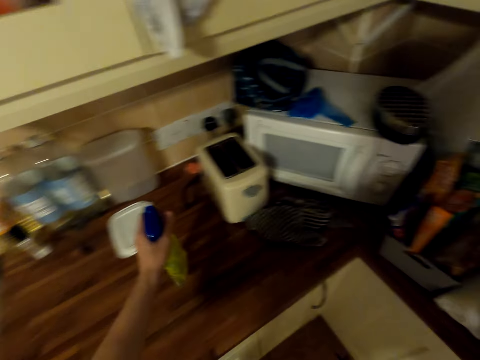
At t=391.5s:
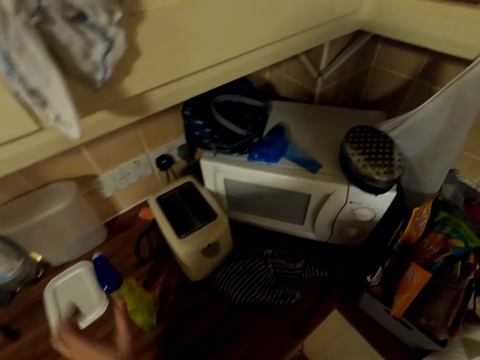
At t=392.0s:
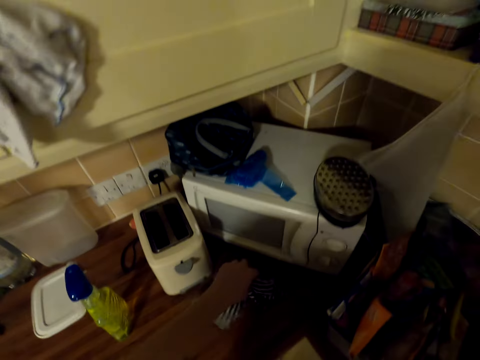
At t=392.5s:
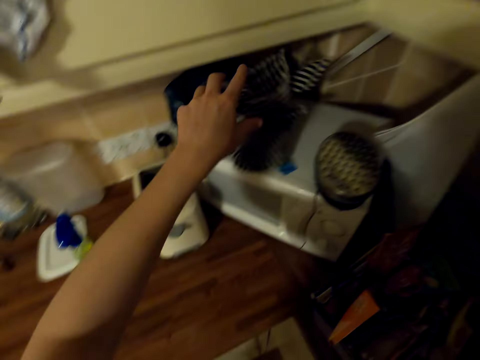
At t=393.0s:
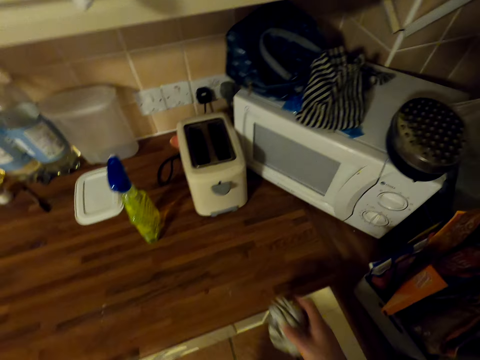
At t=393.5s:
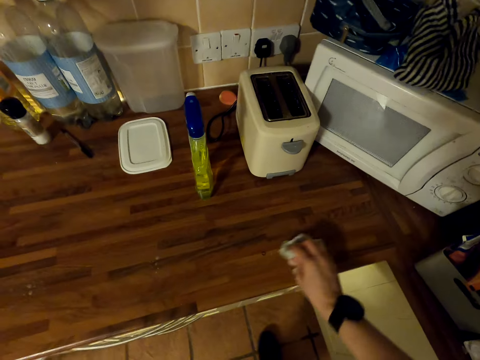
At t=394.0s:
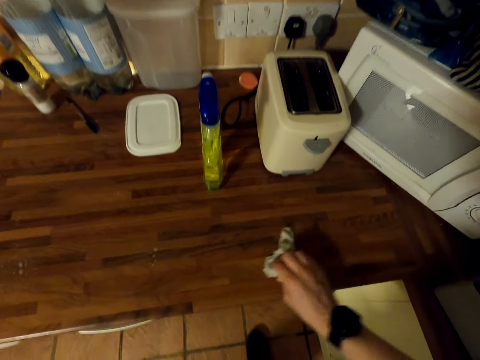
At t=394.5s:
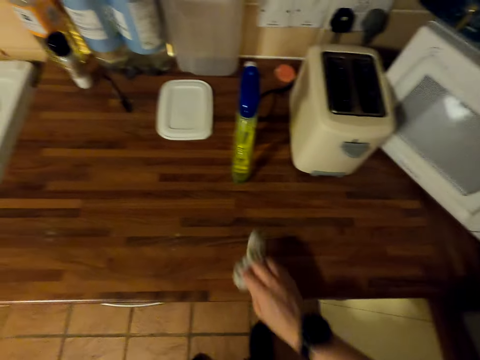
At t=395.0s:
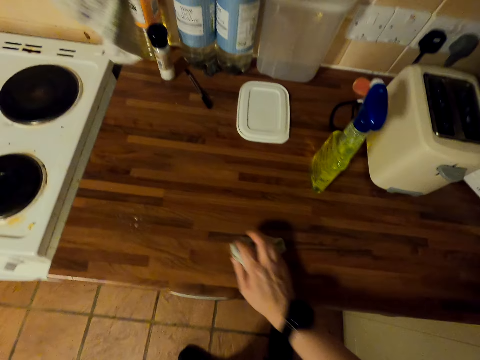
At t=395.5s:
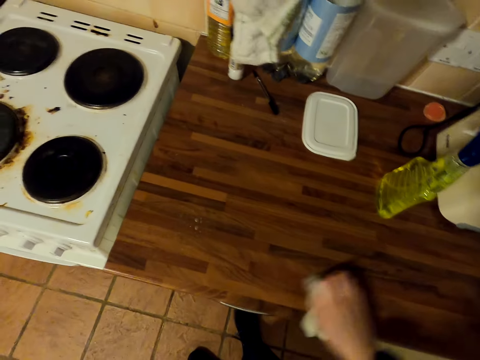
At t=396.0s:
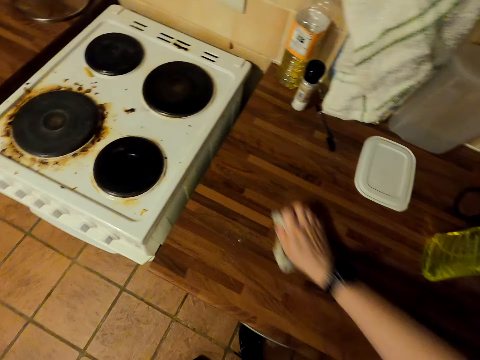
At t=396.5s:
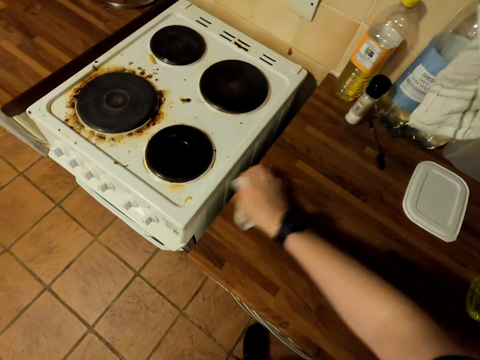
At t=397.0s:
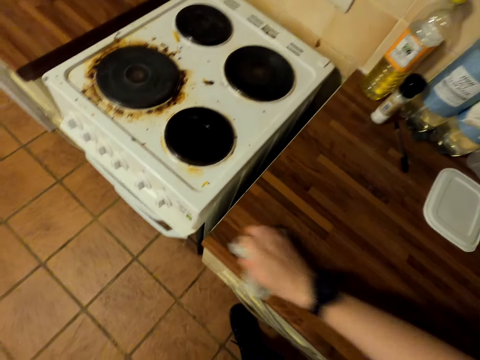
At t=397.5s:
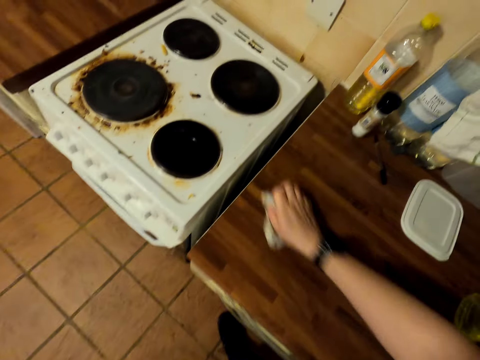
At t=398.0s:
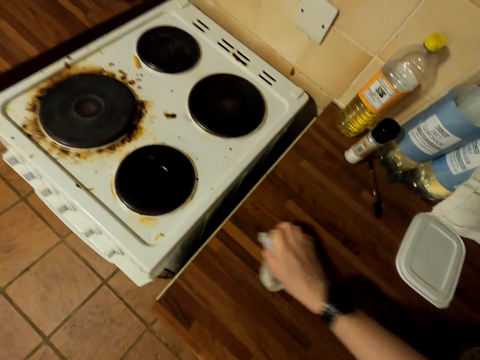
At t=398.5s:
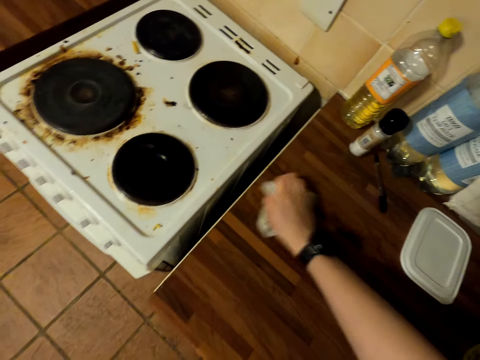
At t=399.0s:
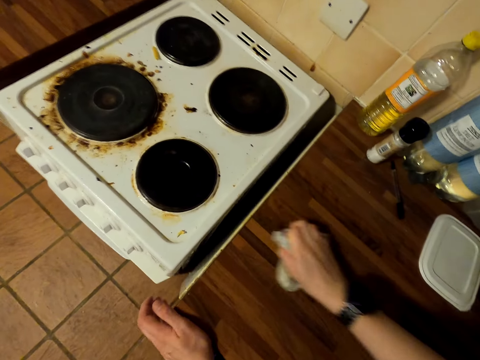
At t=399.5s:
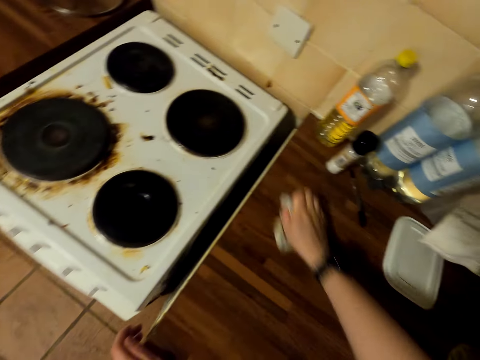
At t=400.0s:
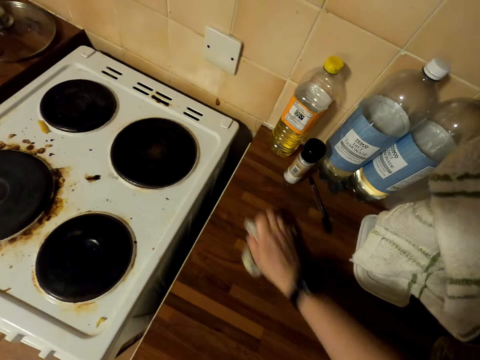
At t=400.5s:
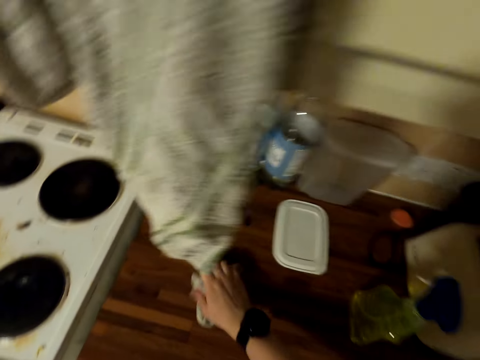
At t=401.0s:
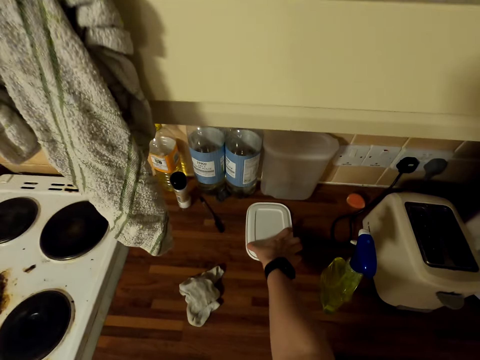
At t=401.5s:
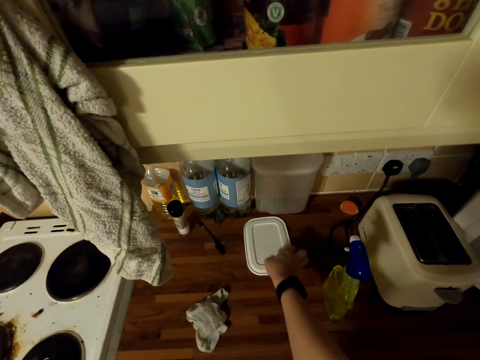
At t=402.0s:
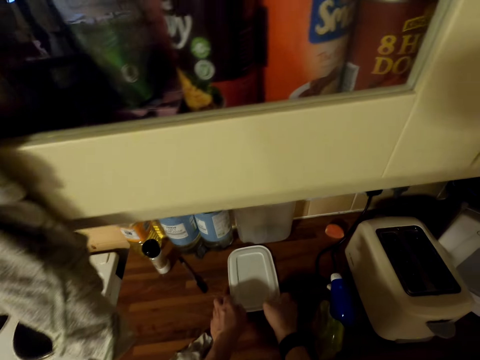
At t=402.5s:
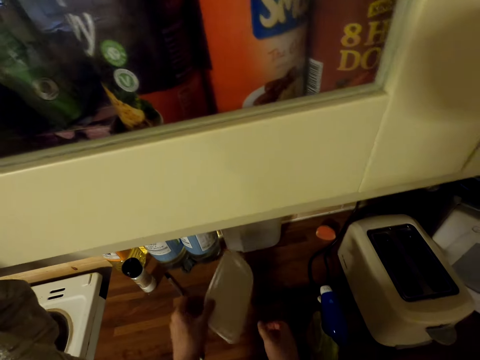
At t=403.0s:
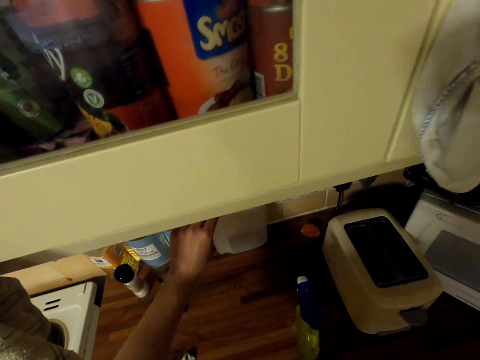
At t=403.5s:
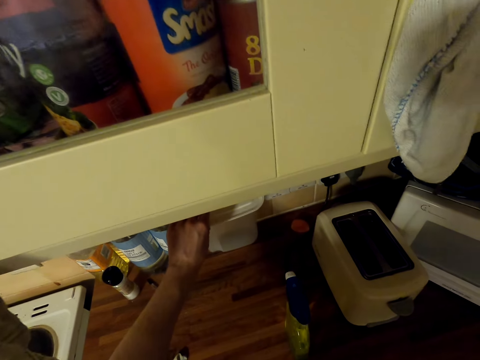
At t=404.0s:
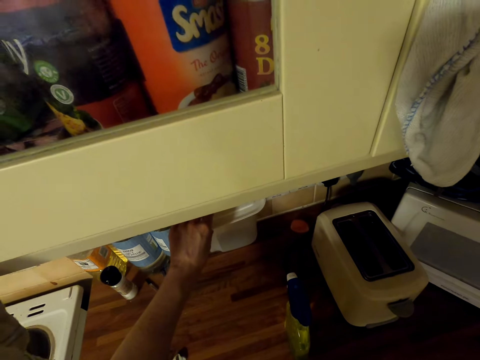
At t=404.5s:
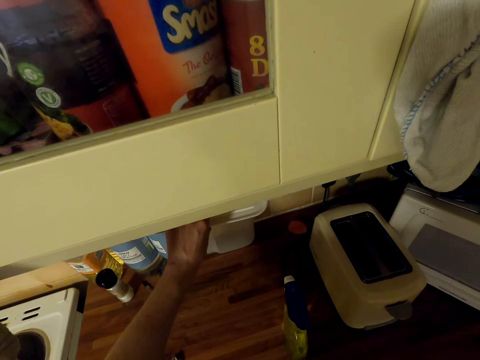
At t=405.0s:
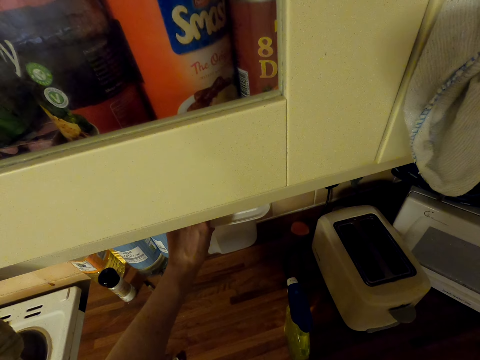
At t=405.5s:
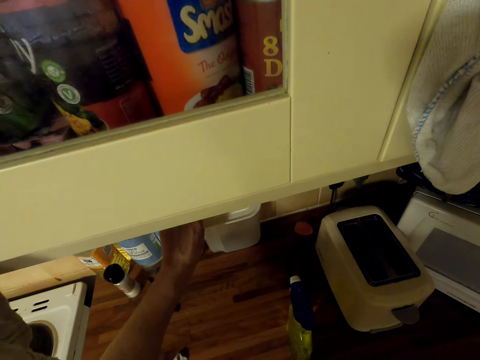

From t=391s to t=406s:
The camera wearer places the spray on the counter top. They put the kitchen towel or cloth on top of the microwave. They wipe the counter top with a wiping cloth. They move a lid from the counter top.

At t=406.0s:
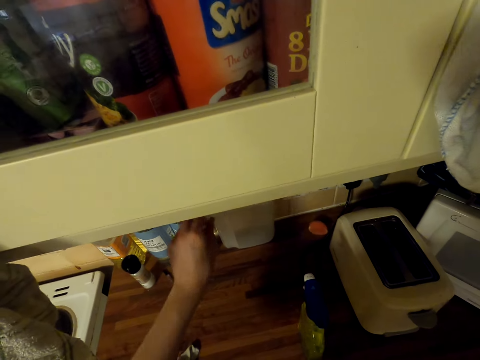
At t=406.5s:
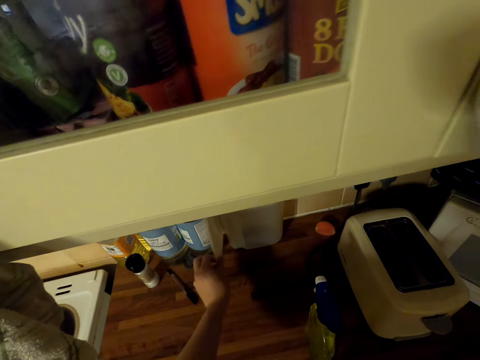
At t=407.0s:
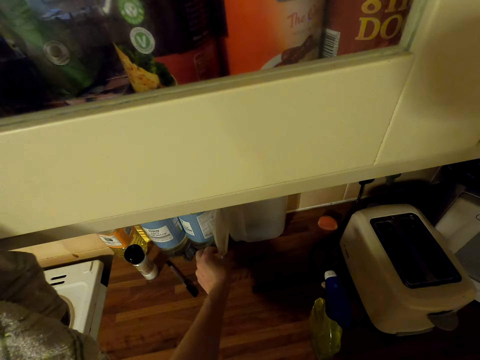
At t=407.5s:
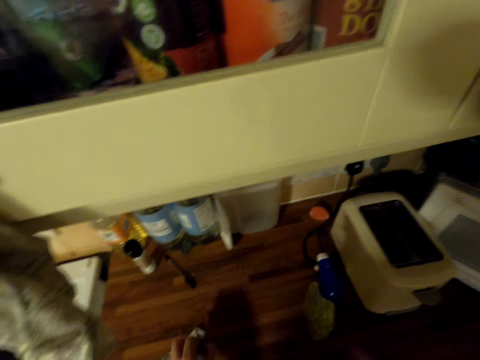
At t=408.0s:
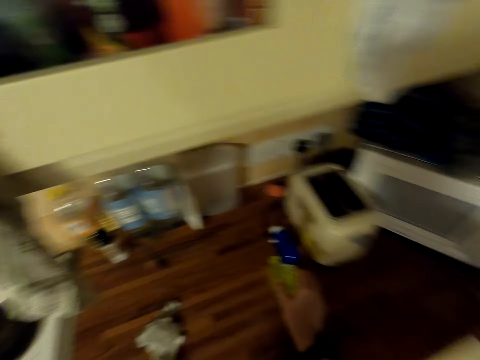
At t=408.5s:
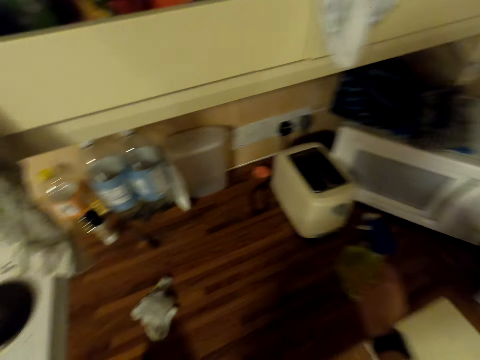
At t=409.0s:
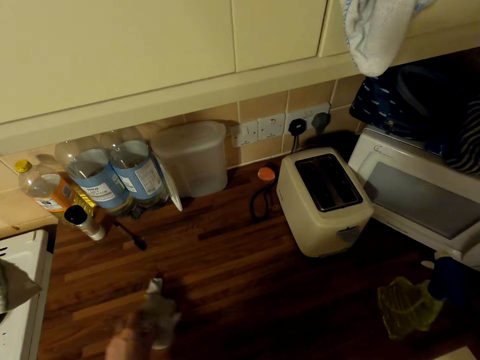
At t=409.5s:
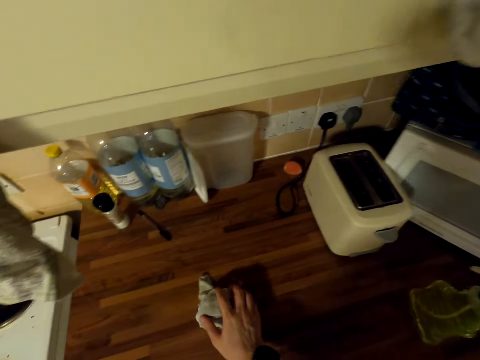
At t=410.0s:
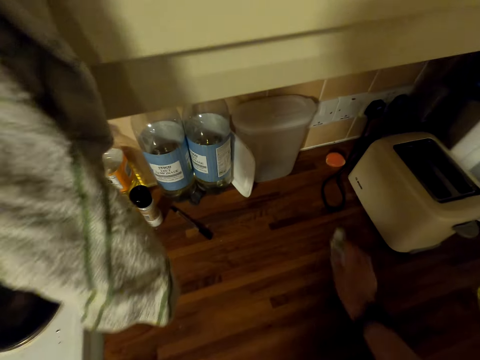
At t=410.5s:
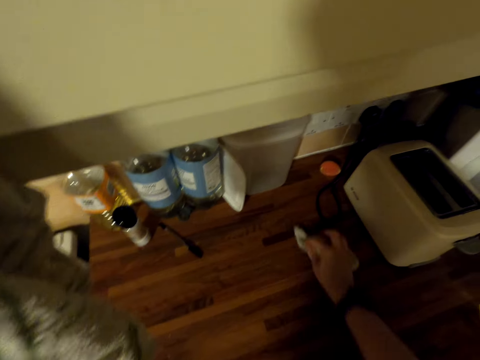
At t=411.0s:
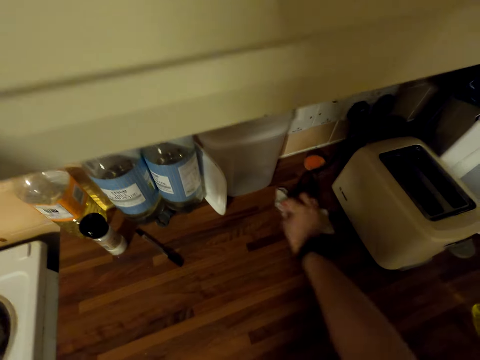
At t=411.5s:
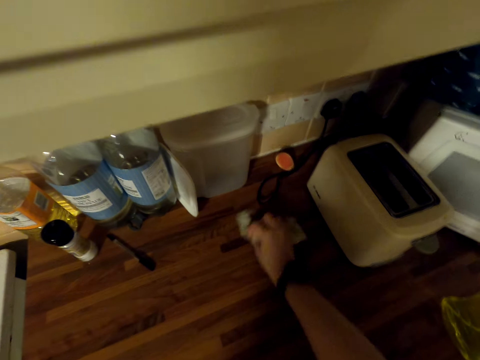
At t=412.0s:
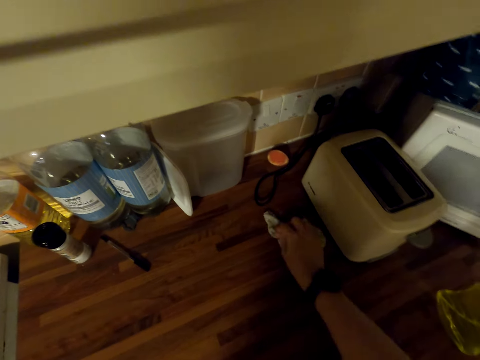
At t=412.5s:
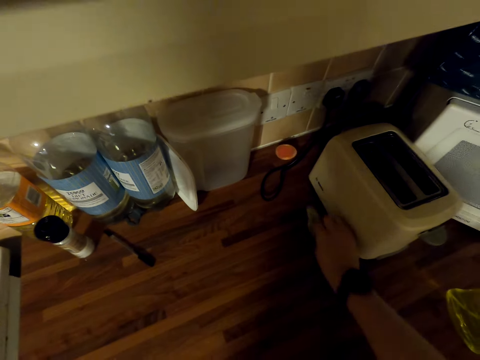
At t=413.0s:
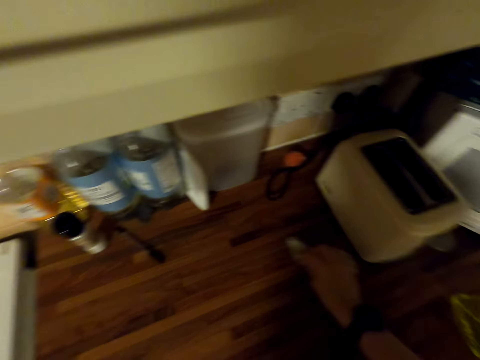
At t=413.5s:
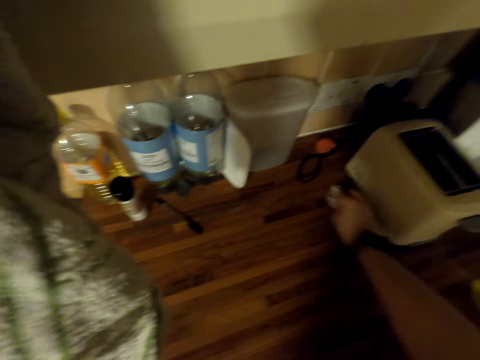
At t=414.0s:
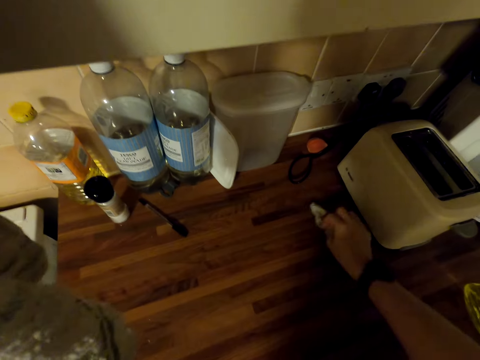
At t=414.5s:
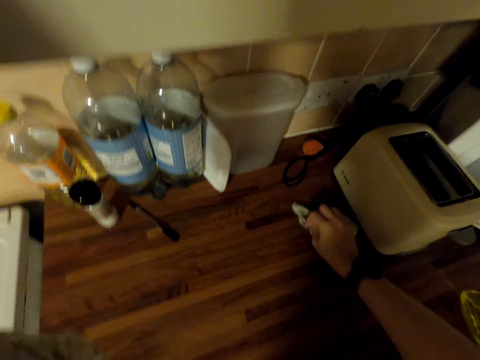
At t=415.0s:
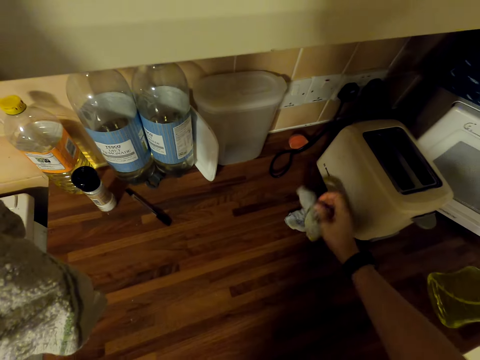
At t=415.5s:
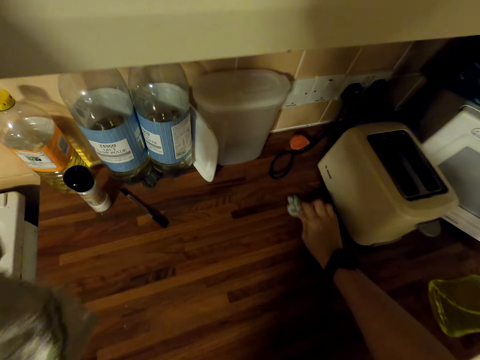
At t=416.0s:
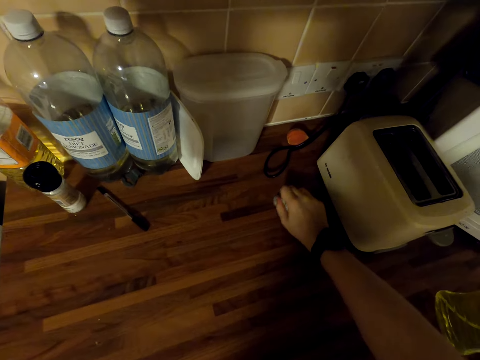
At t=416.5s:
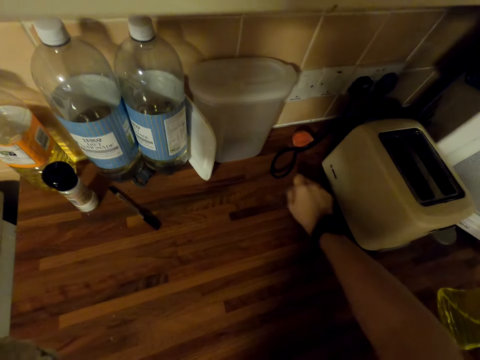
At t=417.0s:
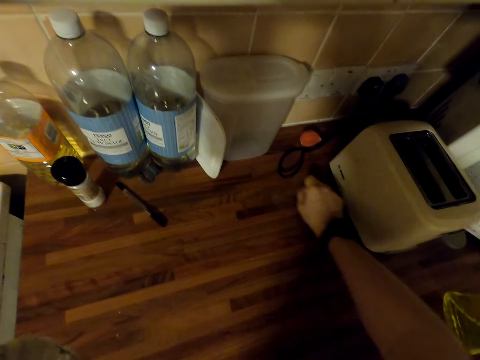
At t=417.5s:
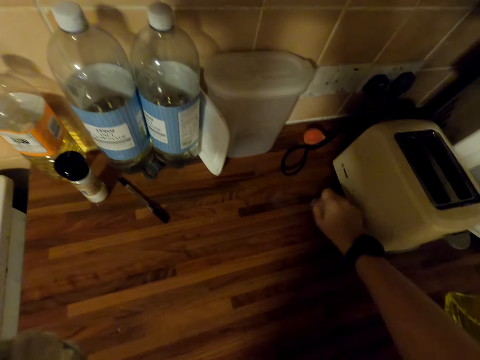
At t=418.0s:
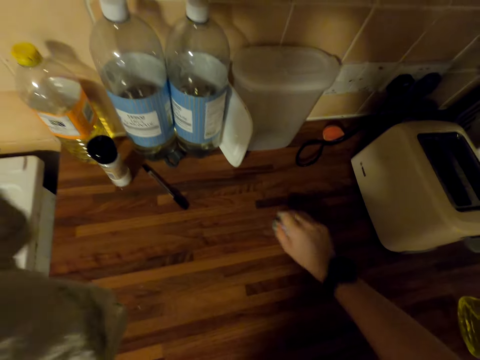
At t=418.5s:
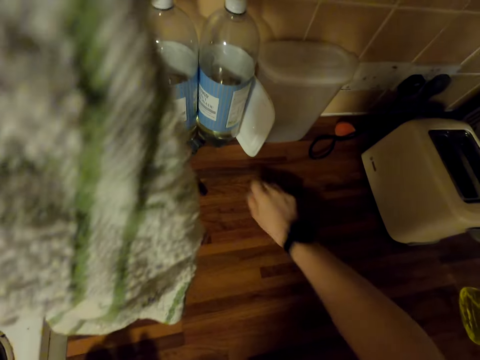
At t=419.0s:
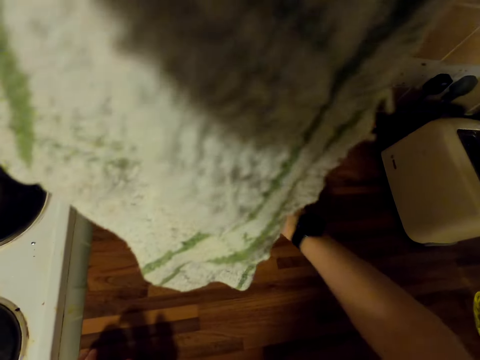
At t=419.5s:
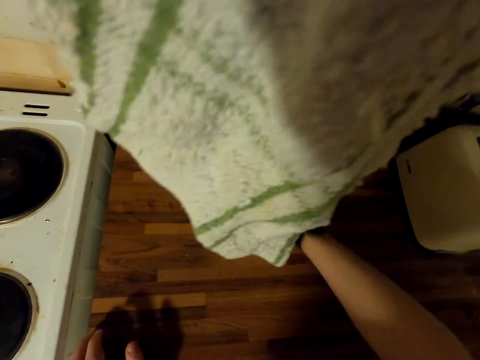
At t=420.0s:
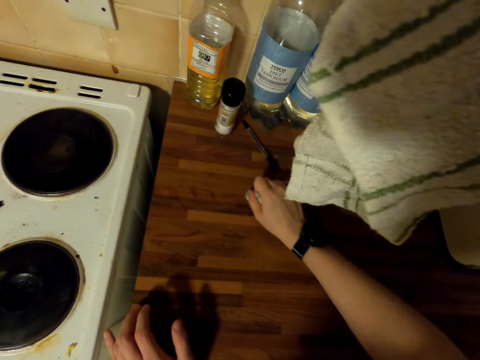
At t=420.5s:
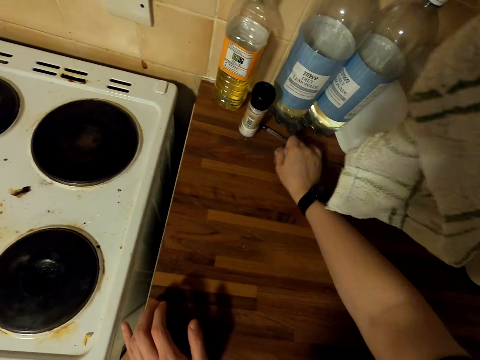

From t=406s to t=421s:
The camera wearer places the lid aside. They move the spray aside. They wipe the counter top with a wiping cloth.
